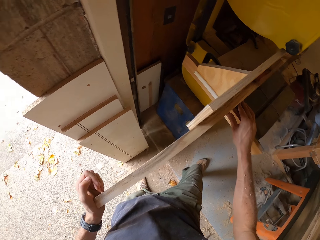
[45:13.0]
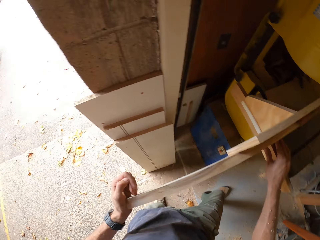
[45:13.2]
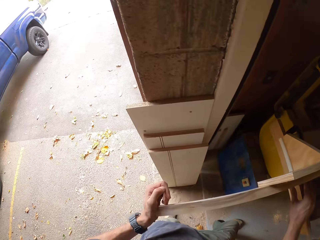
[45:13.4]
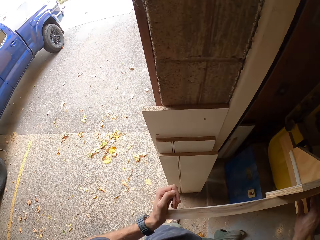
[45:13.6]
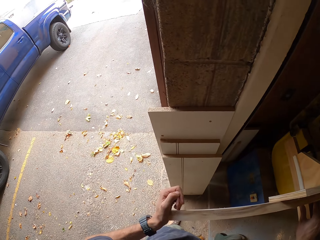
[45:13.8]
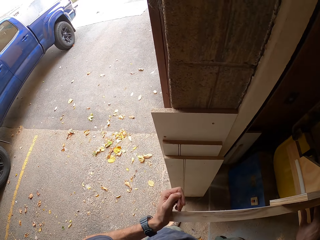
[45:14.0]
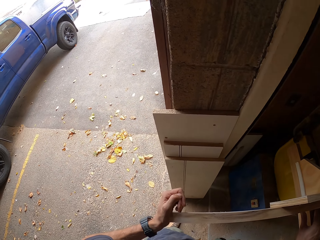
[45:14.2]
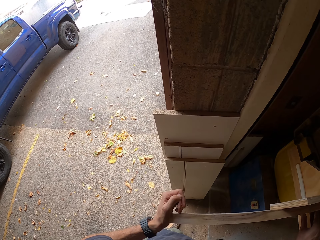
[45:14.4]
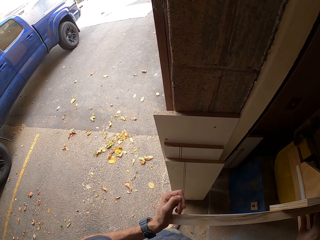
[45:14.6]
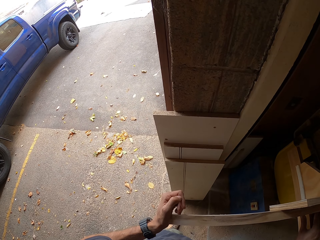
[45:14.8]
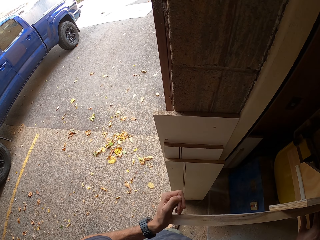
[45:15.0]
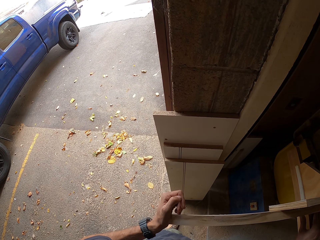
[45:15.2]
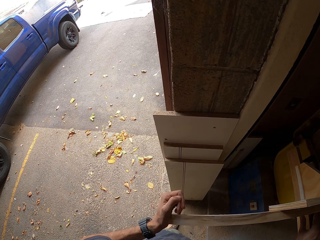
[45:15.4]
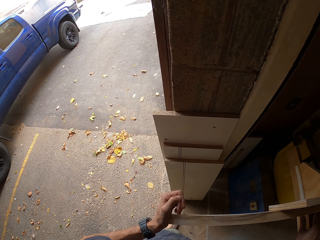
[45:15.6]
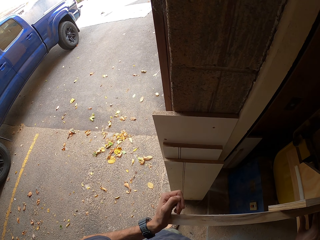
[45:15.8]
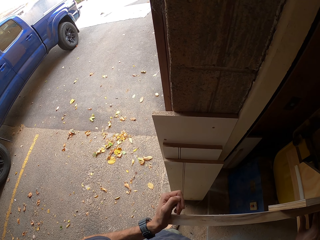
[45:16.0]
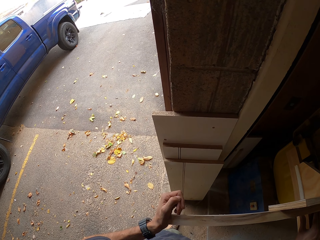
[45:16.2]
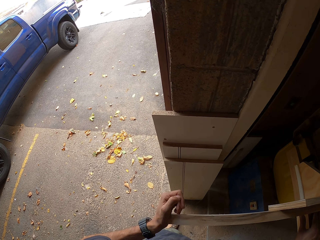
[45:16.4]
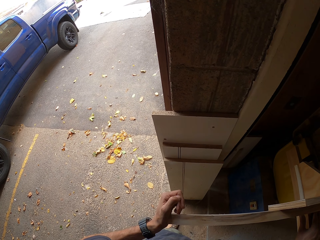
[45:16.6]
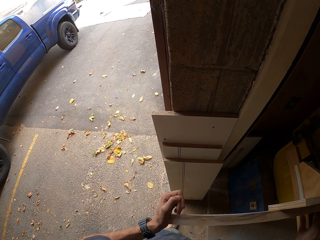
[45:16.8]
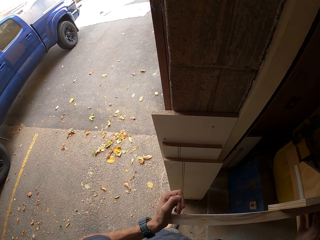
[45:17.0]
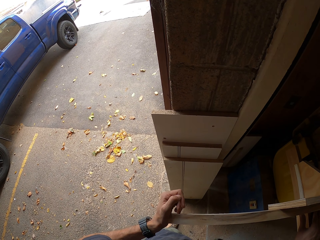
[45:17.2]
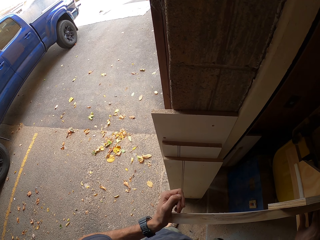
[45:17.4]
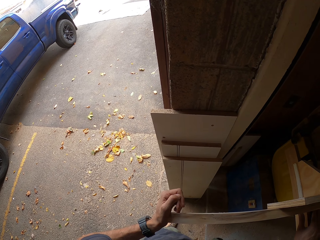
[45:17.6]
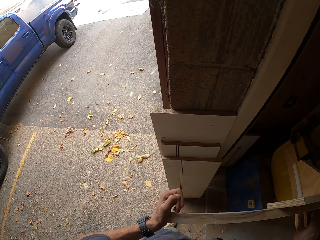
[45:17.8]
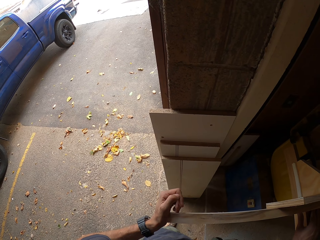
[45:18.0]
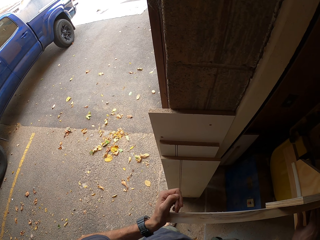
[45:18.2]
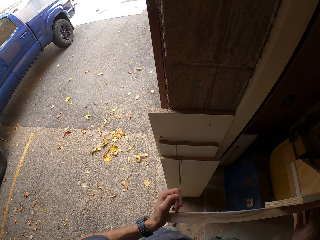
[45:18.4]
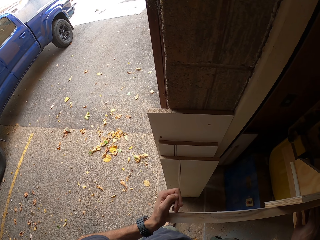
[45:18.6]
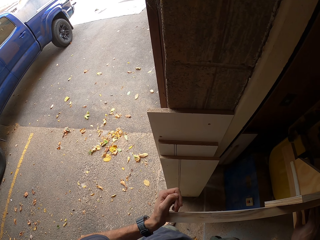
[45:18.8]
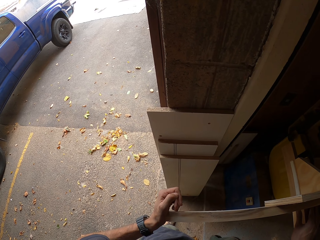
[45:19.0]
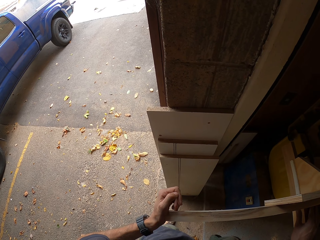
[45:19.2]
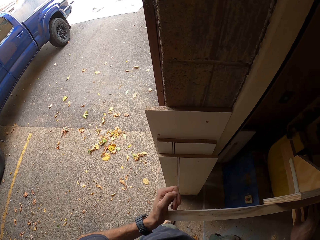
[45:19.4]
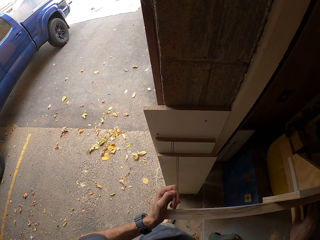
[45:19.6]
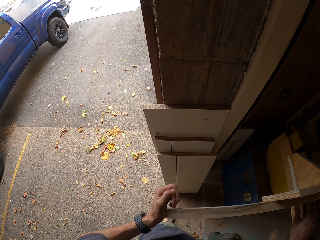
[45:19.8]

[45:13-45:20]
The camera wearer looks outside.

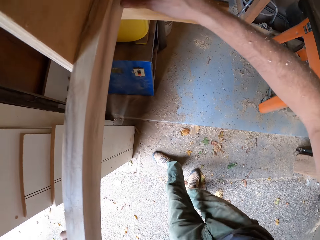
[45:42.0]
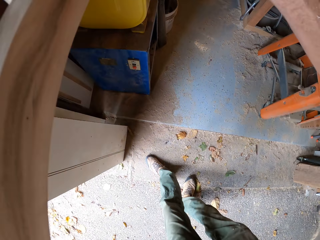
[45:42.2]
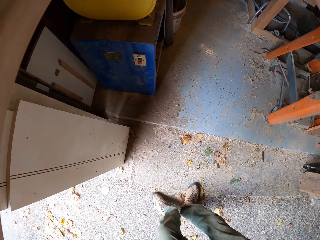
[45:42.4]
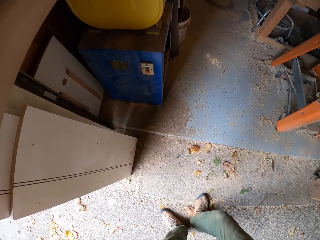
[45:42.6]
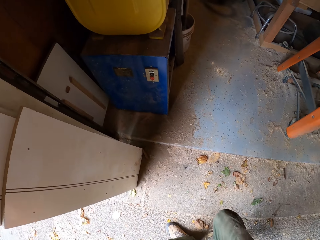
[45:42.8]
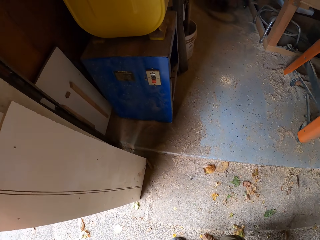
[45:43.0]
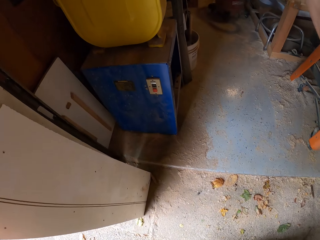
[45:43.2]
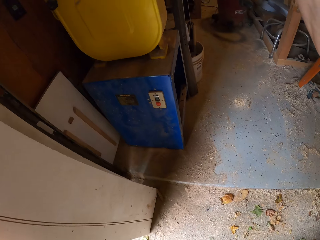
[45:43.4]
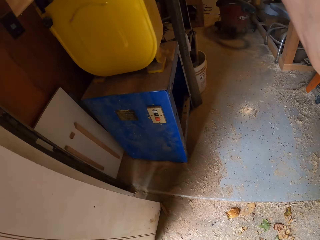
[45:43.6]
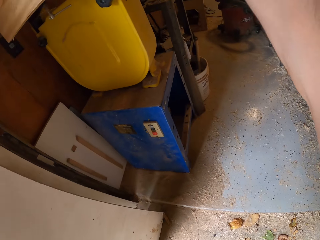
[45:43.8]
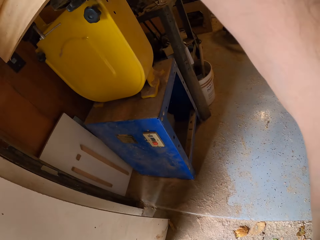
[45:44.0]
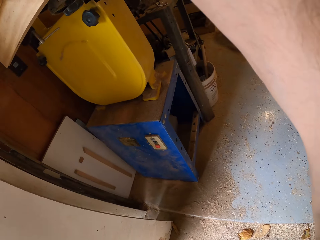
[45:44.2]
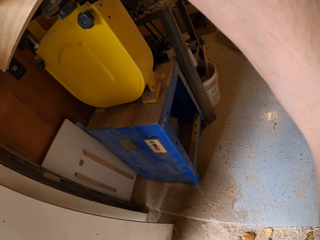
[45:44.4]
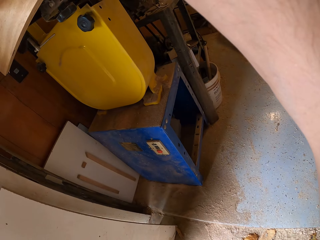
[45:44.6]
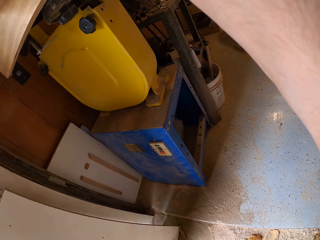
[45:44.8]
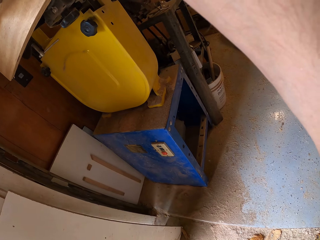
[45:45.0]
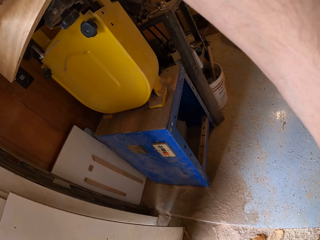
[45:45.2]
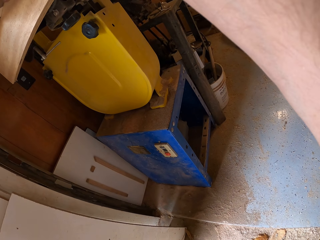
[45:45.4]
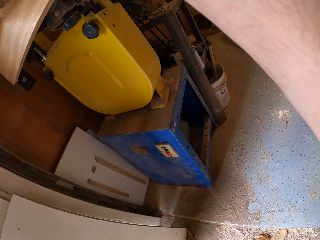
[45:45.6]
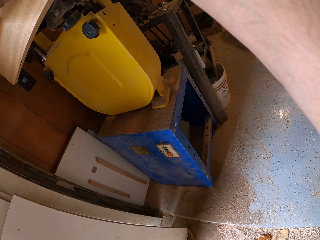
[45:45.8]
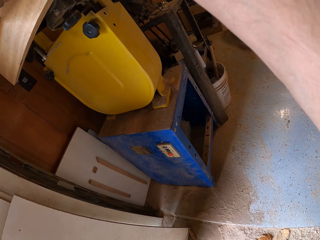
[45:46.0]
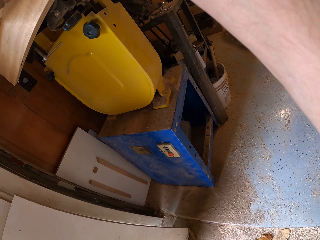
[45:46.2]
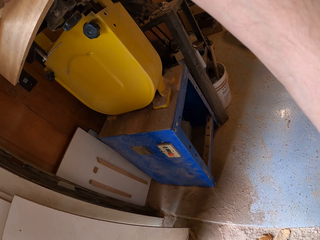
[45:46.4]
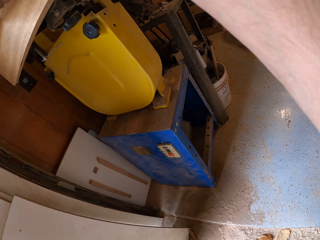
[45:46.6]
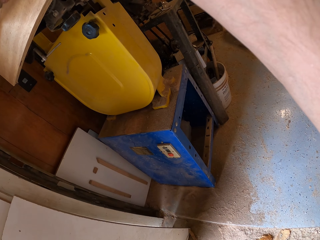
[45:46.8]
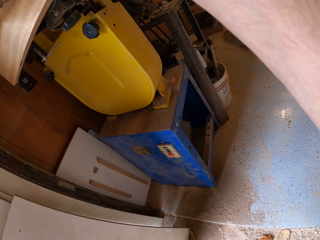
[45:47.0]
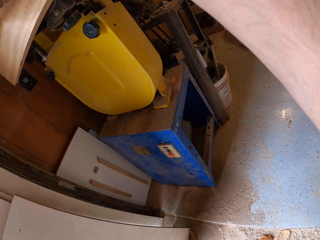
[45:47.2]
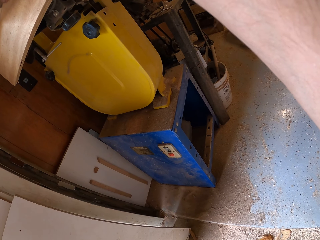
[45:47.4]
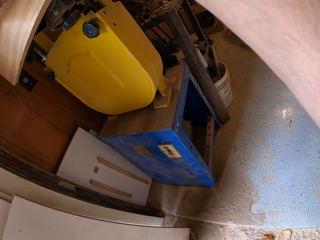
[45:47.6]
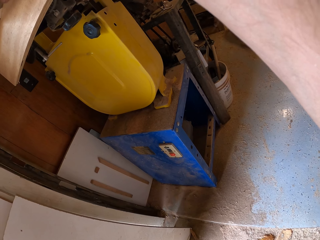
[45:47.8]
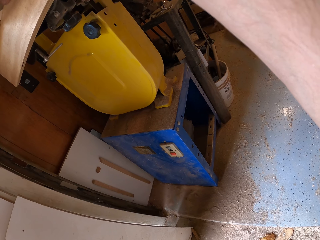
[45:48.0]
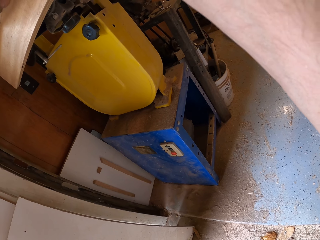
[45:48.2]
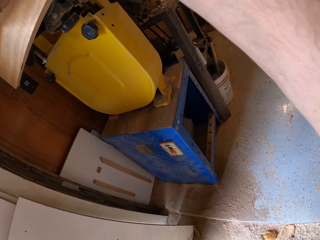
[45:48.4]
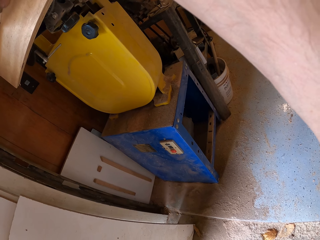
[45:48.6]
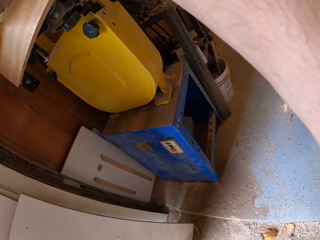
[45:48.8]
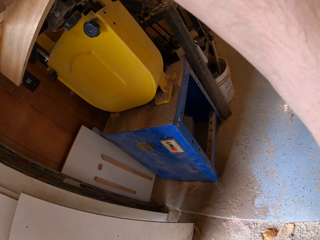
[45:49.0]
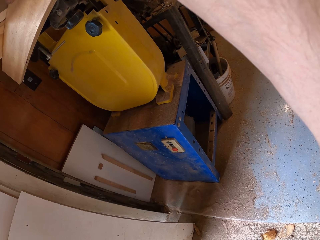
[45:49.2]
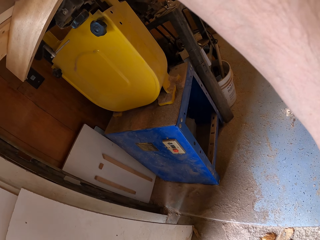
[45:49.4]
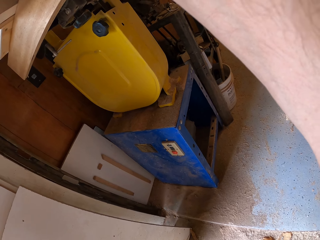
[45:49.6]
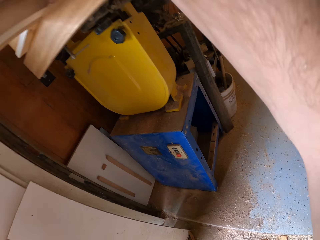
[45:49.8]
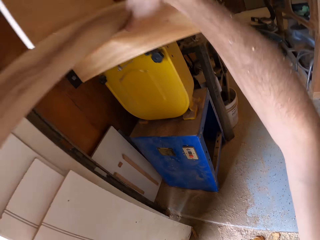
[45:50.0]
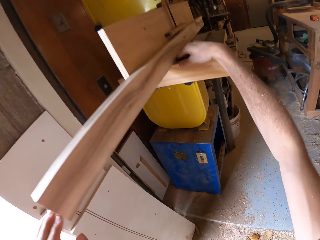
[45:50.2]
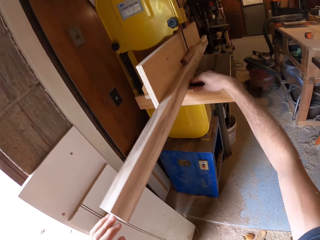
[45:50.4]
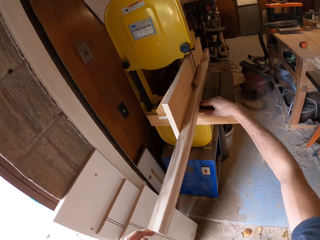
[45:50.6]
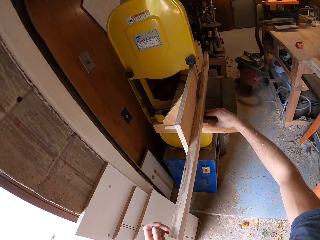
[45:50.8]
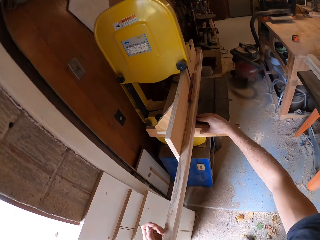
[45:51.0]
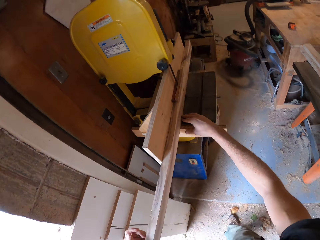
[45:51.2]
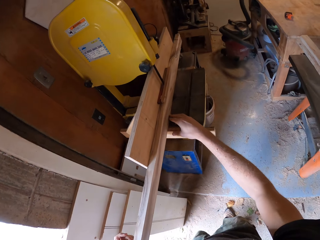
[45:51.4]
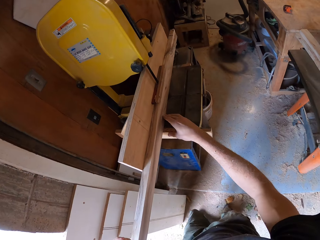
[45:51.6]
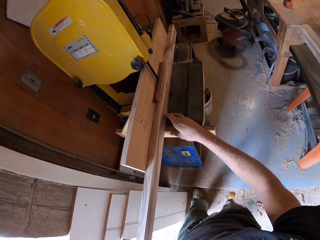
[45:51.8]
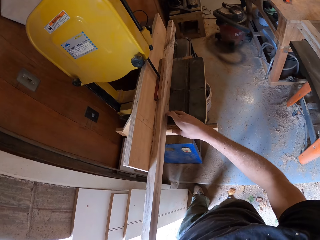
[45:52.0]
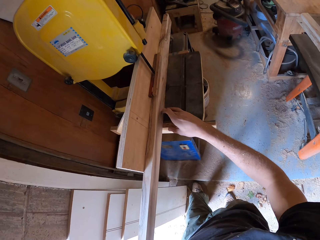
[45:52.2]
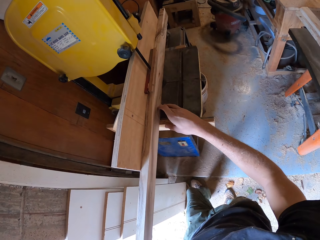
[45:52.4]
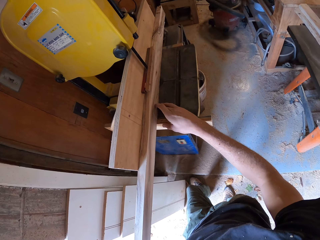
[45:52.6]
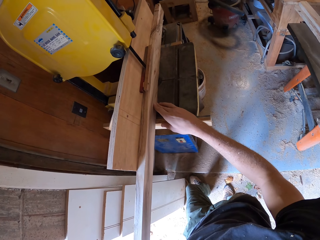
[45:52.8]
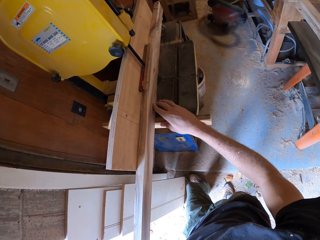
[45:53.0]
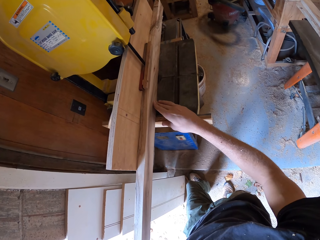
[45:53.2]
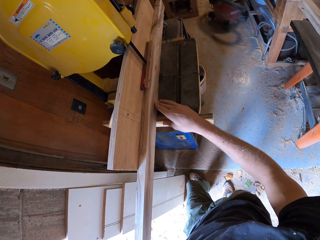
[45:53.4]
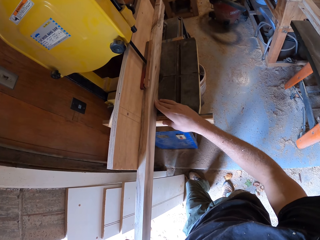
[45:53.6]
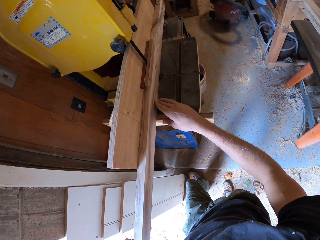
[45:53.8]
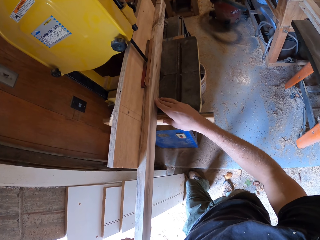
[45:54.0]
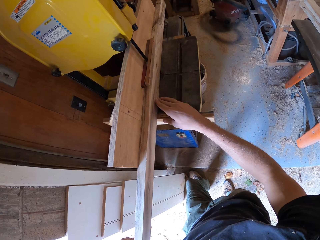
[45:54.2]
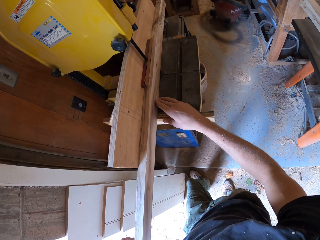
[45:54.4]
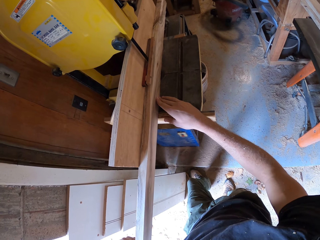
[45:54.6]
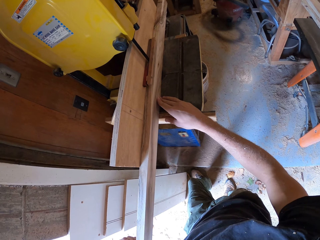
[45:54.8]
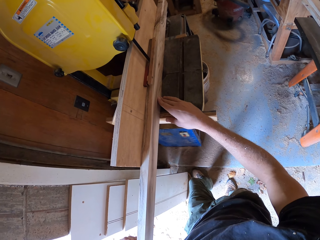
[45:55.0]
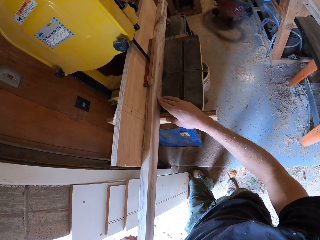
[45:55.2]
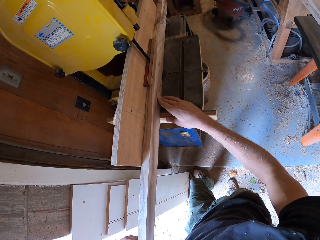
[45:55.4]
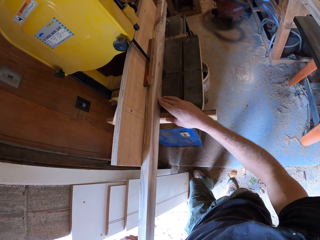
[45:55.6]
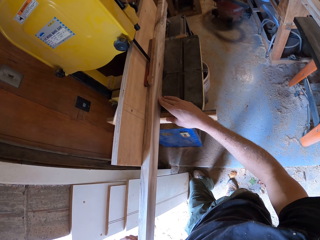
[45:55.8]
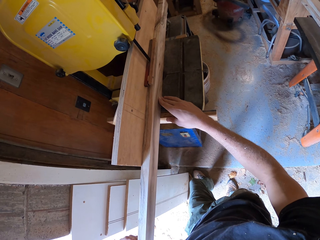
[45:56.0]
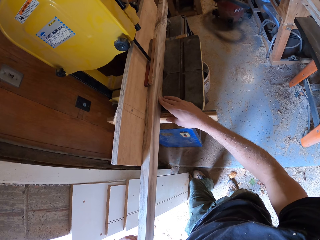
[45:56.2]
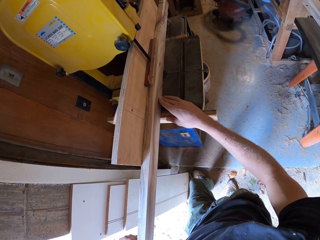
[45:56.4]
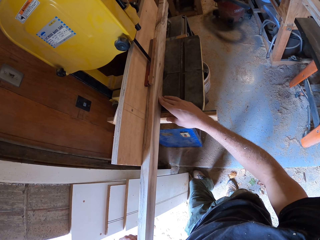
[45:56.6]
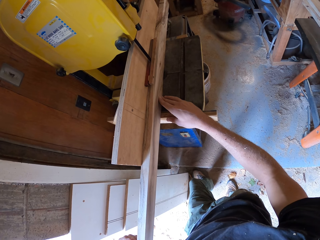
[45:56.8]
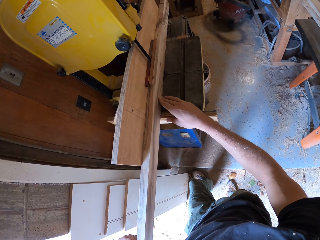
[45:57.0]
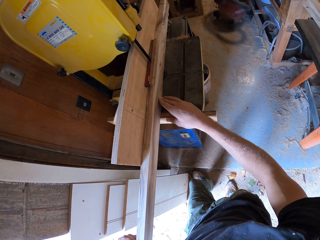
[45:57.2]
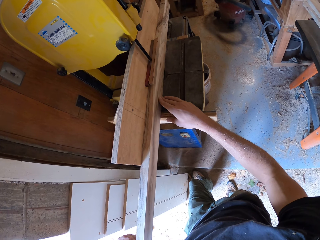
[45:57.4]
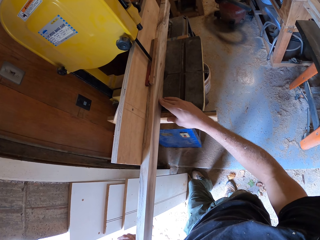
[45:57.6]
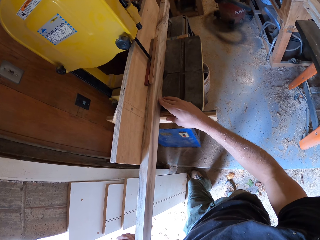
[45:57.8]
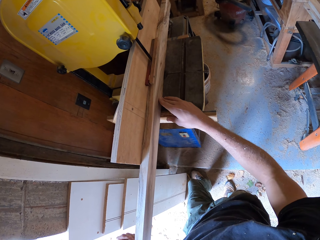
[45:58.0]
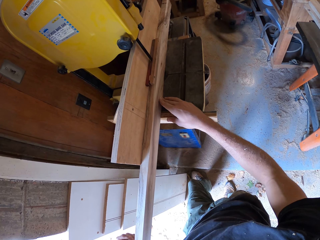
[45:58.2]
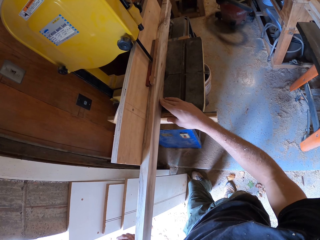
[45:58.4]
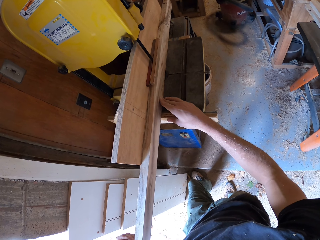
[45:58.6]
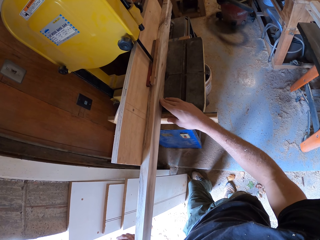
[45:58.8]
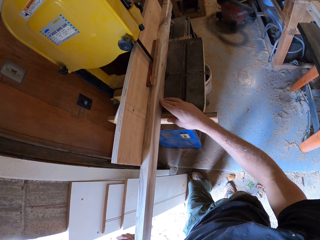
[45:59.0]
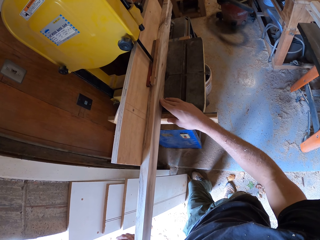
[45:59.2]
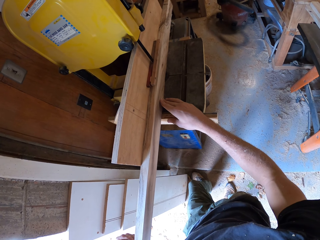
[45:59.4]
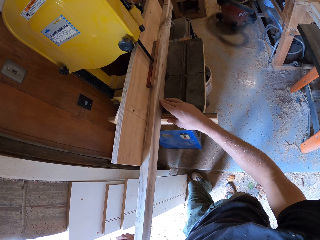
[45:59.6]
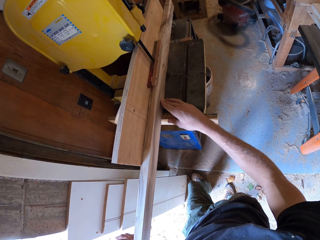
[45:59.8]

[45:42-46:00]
The camera wearer squats down. They cut wood with a table saw. They stand up. They cut the wood with the table saw.
